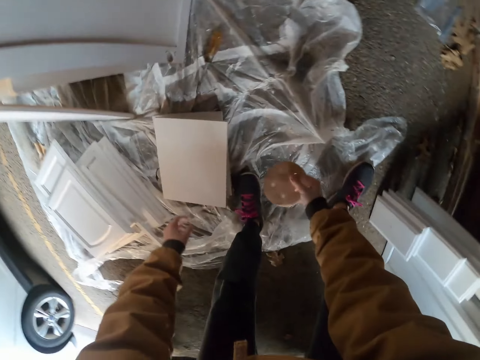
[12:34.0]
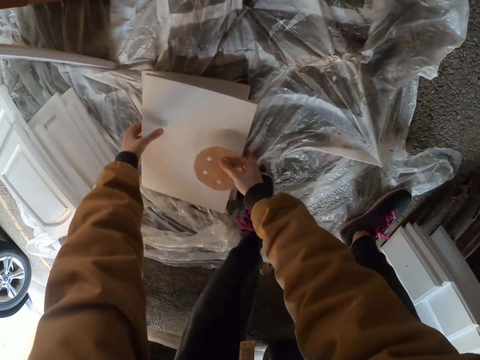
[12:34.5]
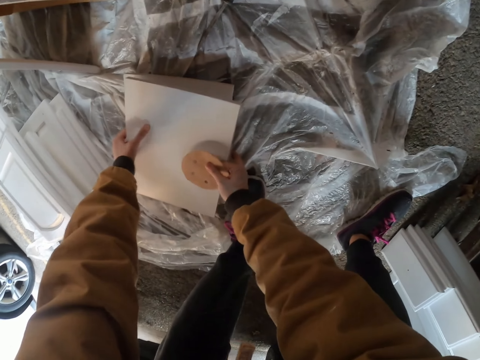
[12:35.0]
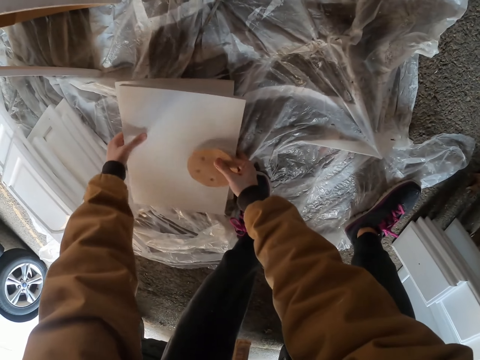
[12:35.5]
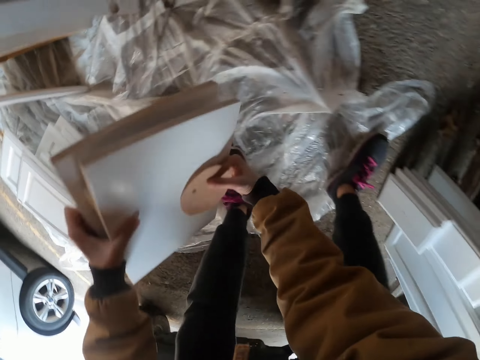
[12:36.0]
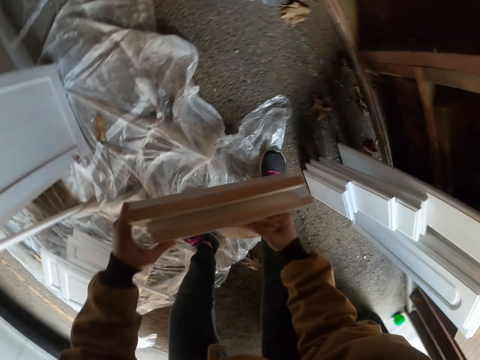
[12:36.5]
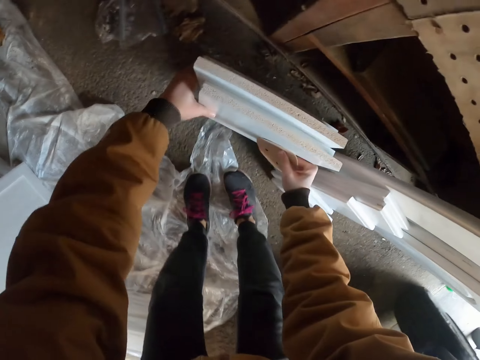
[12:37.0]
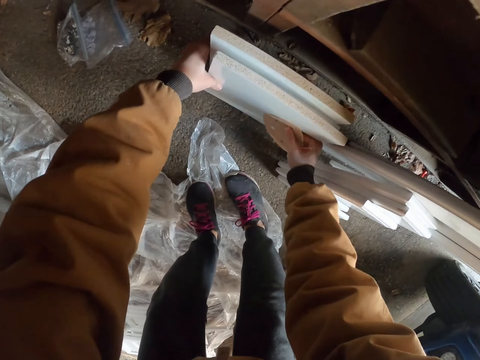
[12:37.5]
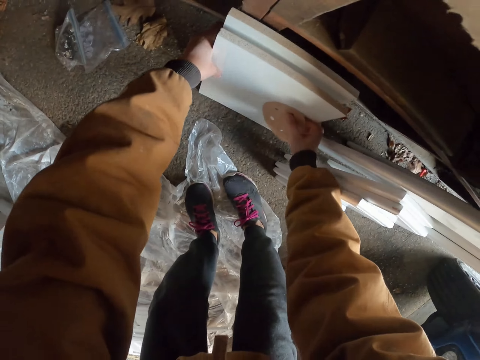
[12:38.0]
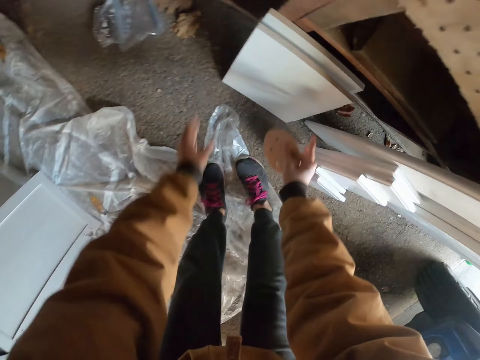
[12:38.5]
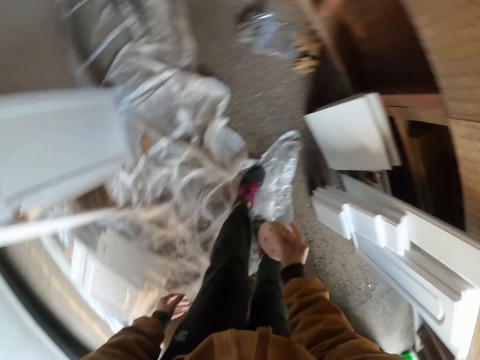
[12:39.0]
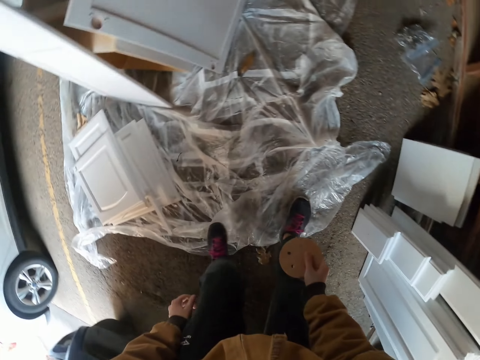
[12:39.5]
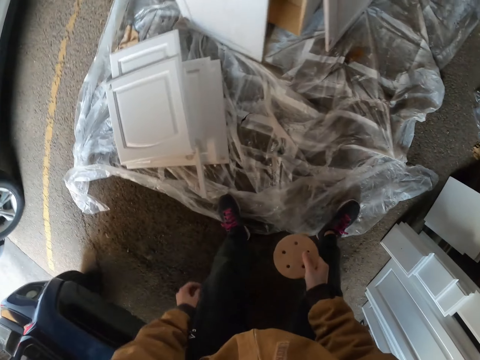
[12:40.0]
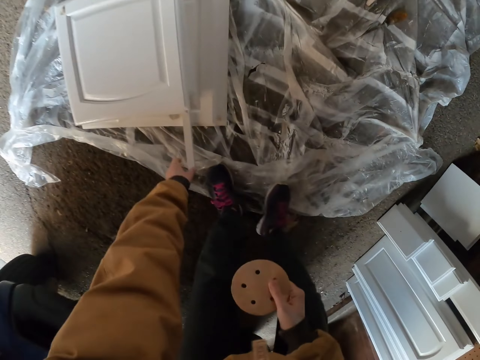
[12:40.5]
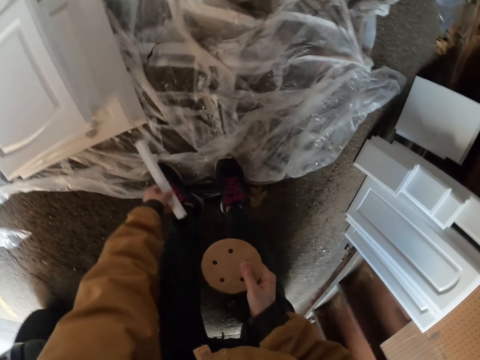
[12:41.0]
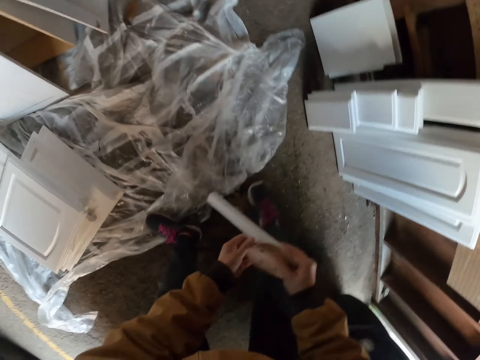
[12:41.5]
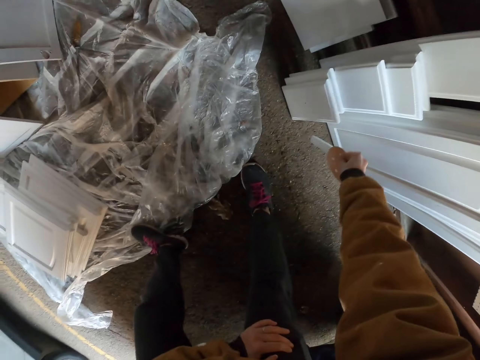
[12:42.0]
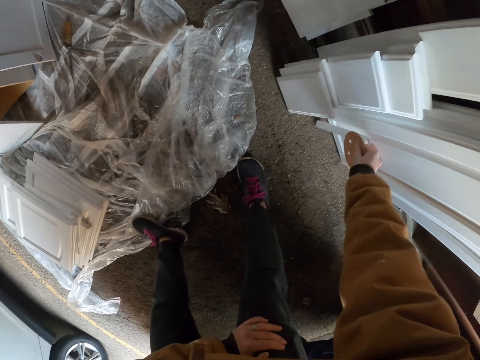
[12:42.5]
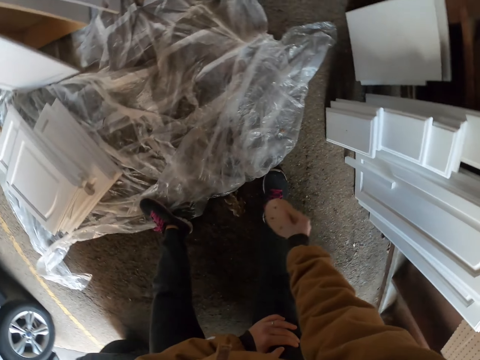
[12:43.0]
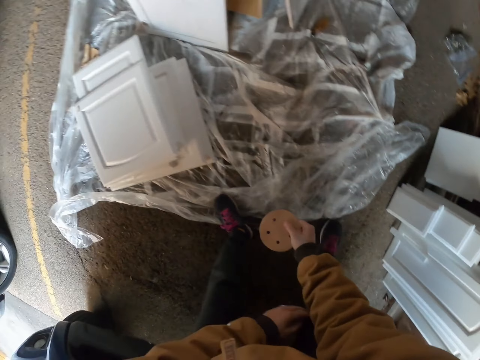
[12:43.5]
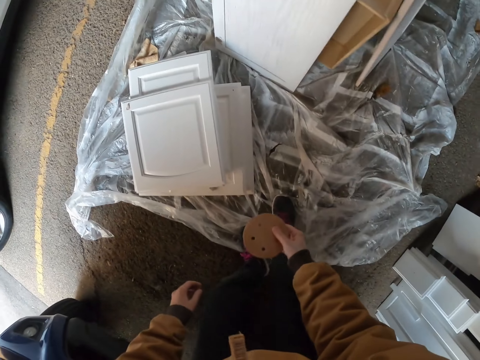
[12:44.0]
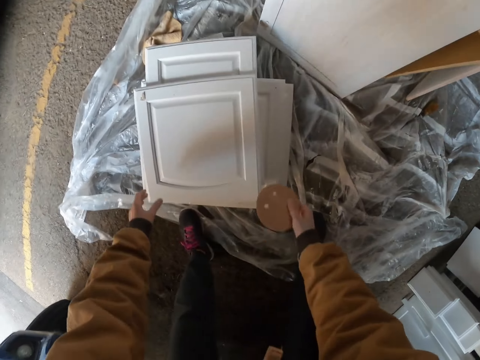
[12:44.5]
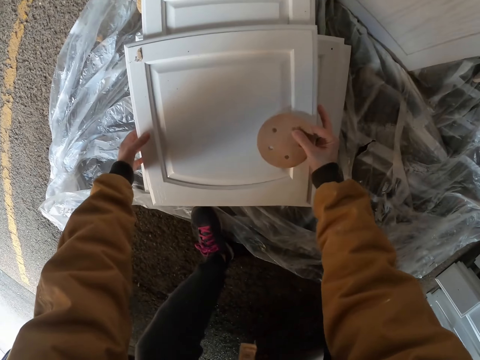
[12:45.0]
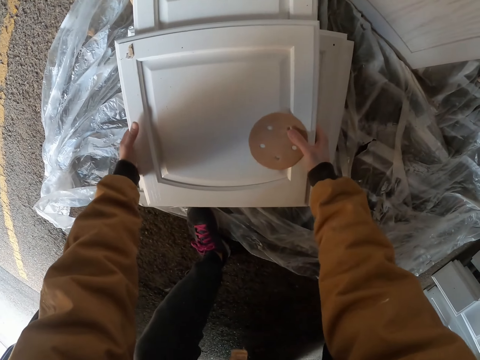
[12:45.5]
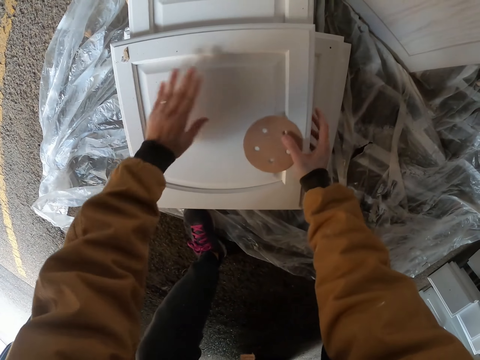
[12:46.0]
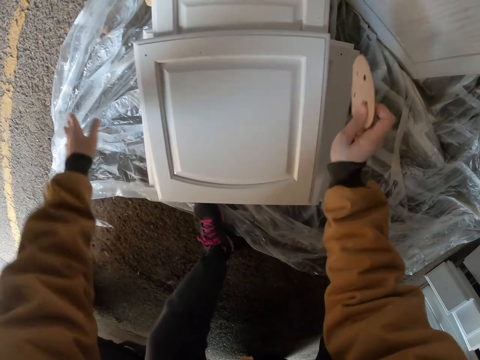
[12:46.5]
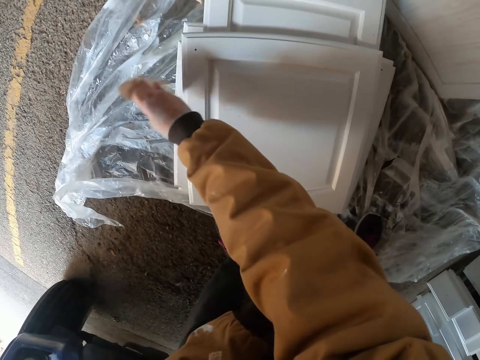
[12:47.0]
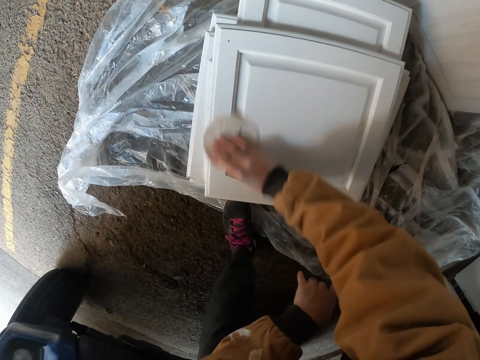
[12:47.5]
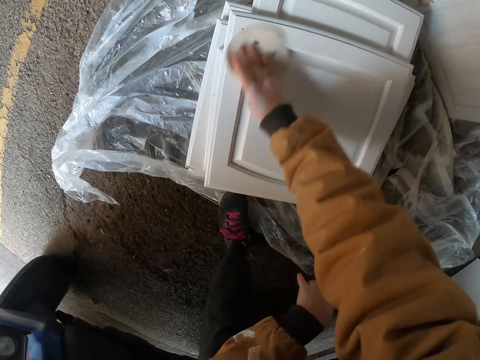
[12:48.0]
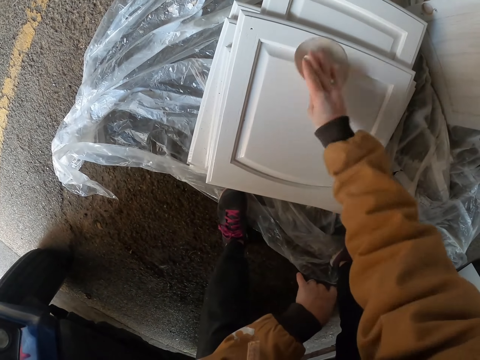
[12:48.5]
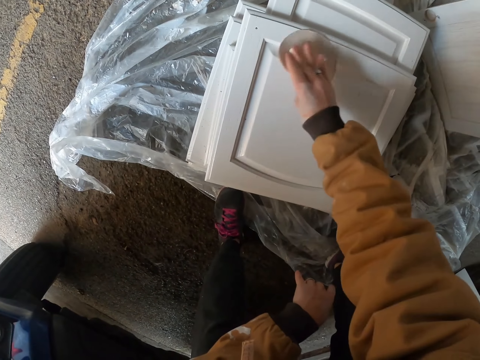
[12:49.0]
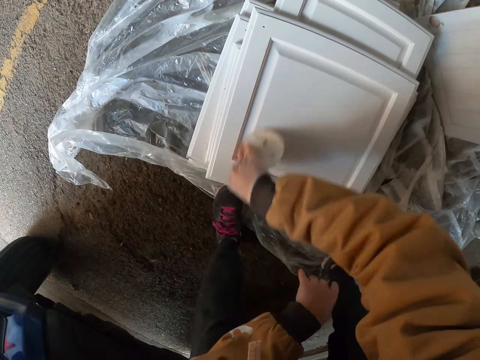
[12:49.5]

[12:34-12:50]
The camera wearer picks up woods. They slant the cabinet stretcher. They place the woods on the floor. They slant the cabinet stretcher again. They walk in the room. They pick up a piece of wood. They pass the wood to the right hand. They place the wood on a door. They slant the piece of wood. They walk in the room. They touch the woods. They hold a cabinet panel. They wipe the cabinet panel with a hand. They sand the cabinet panel.

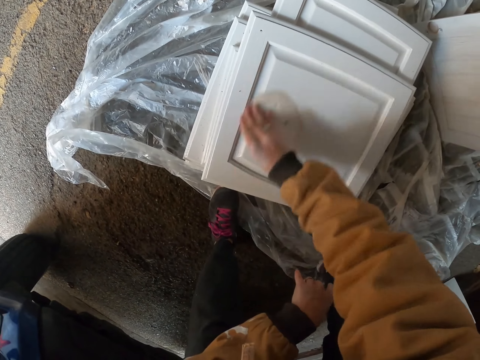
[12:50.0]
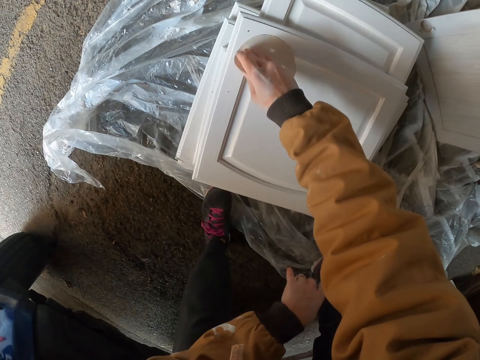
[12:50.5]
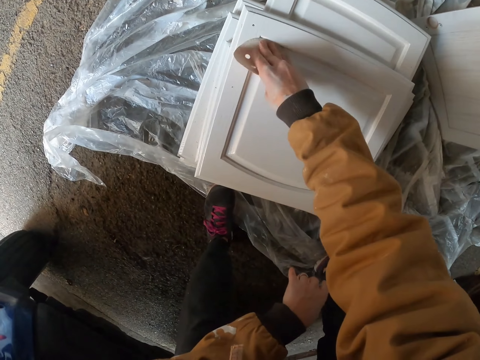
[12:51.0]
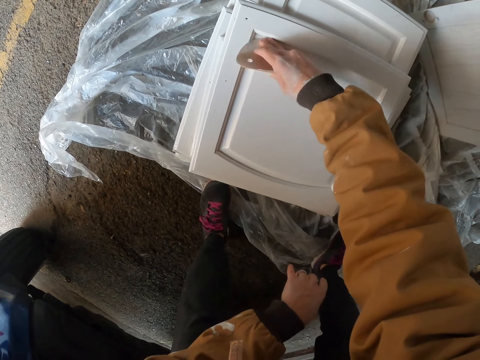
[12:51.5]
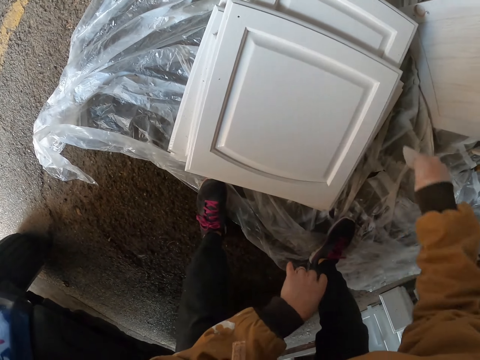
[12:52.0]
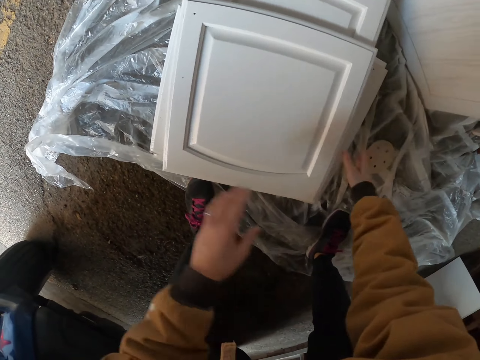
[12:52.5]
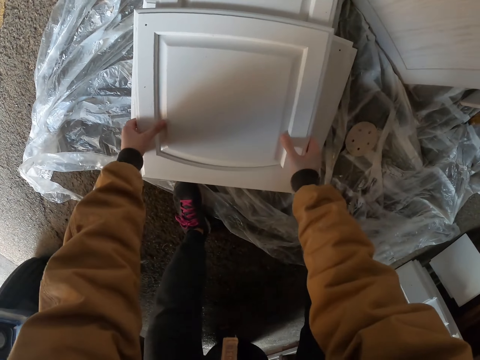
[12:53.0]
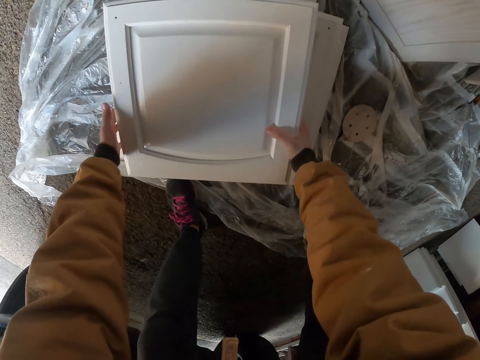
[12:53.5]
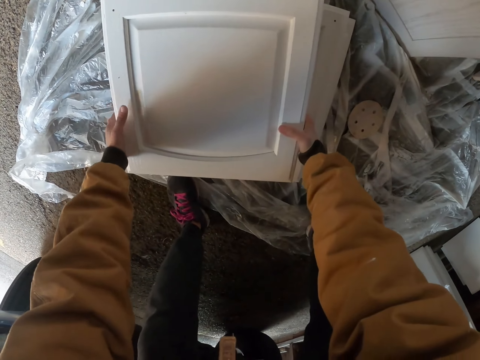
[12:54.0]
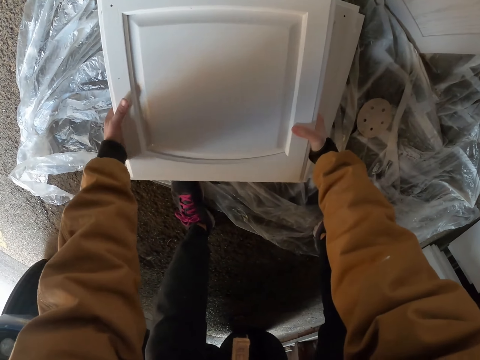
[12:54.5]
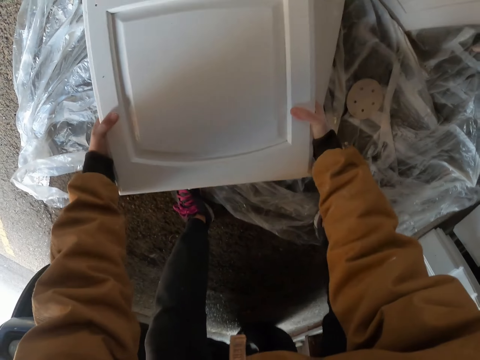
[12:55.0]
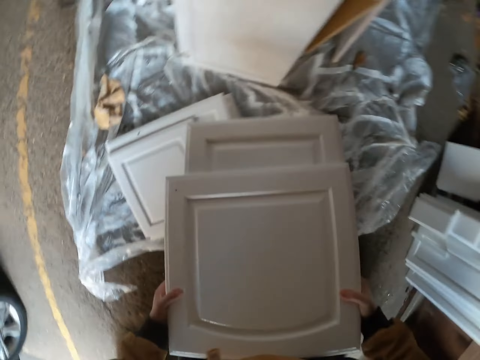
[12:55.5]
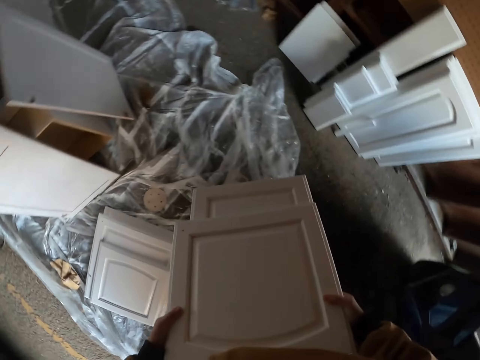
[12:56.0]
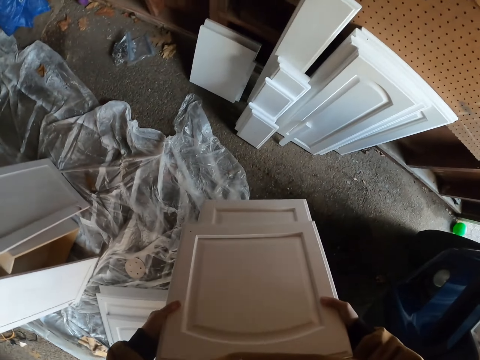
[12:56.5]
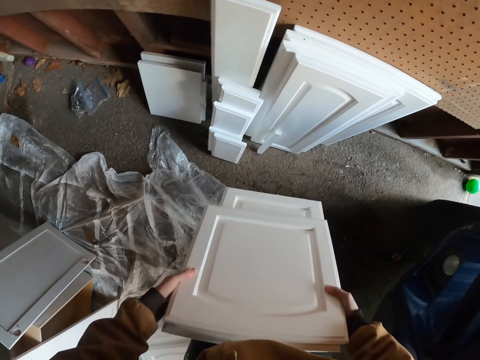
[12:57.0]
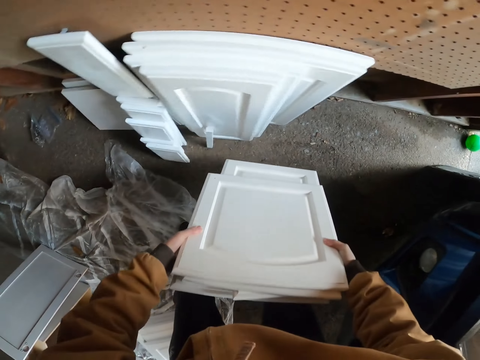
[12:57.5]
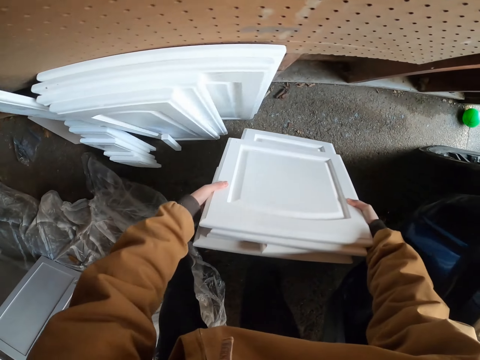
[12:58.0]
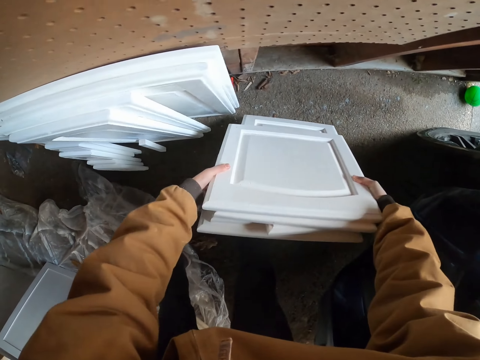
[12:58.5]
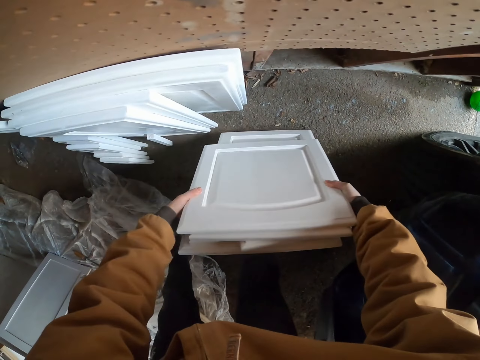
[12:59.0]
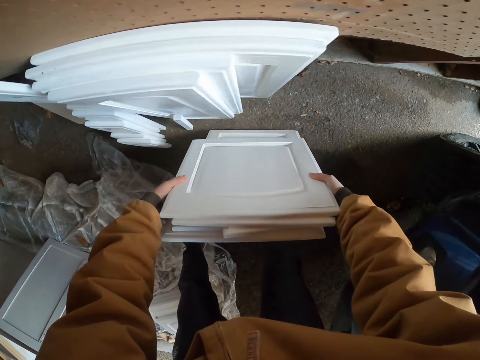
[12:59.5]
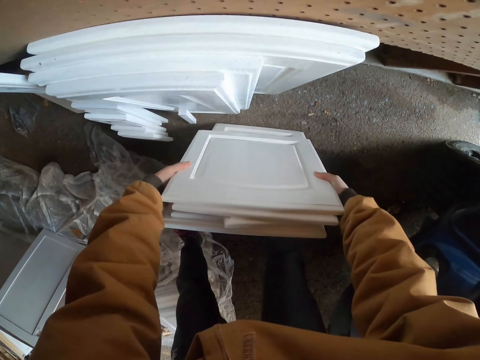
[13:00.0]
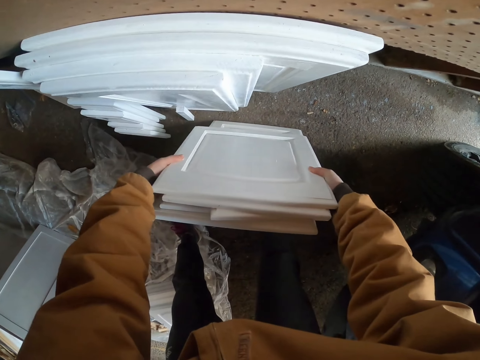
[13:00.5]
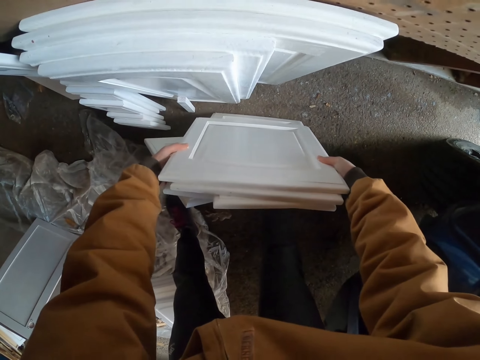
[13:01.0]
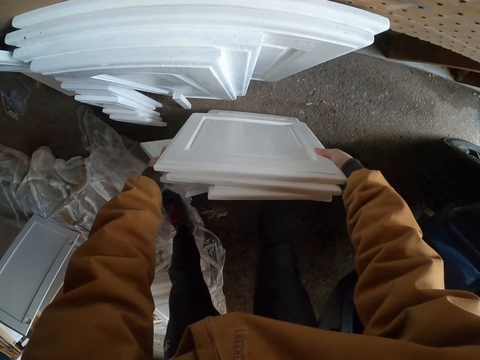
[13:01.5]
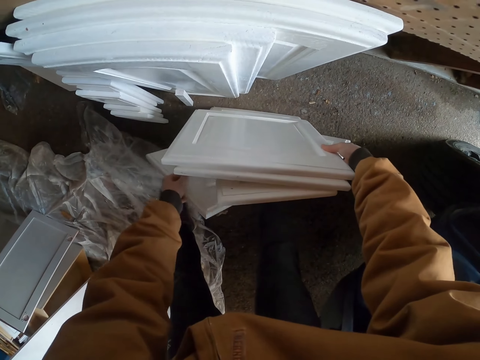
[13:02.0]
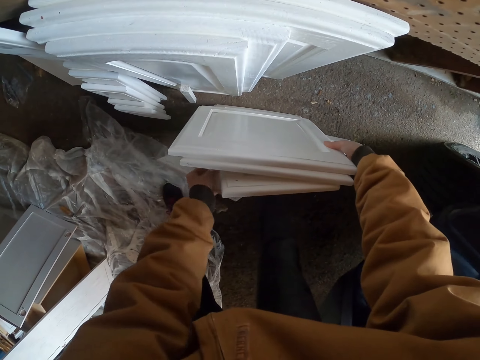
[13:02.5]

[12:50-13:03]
The camera wearer drops a sanding disc on the floor. They pick up cabinet panels or doors. They walk in the room. They place the doors on the floor. They align the doors.
